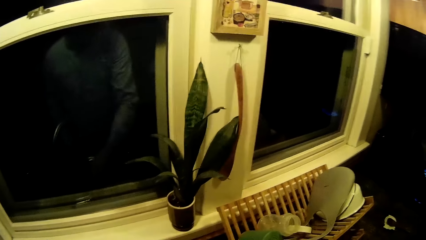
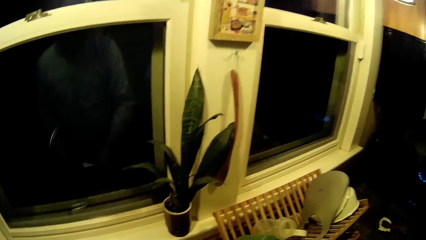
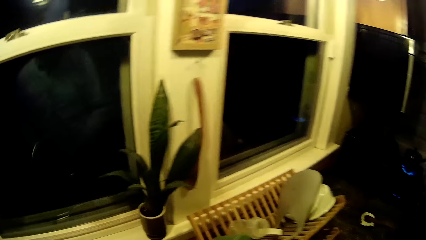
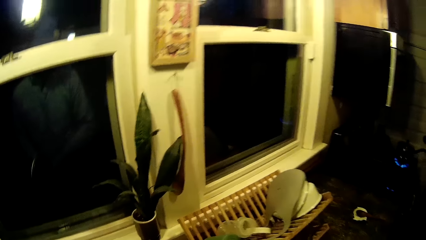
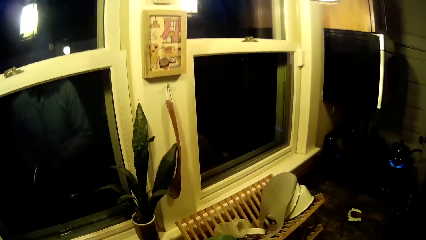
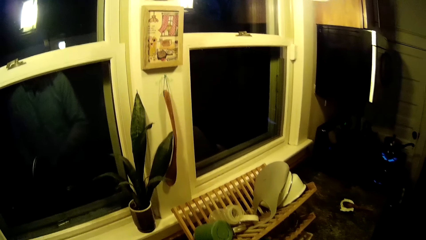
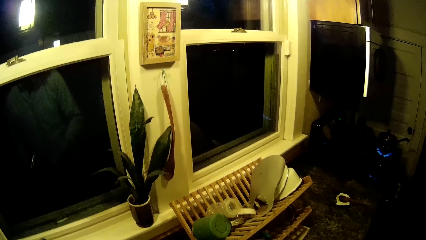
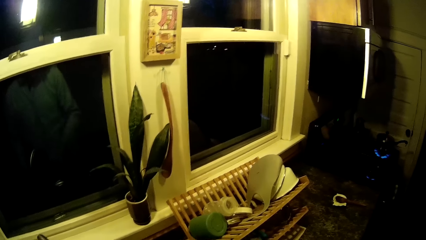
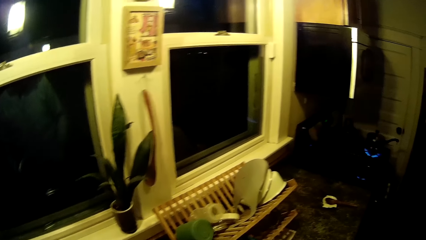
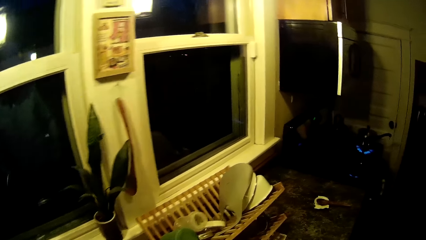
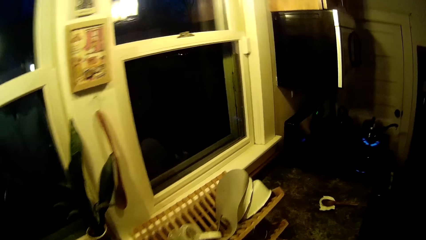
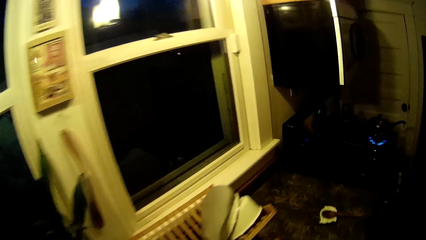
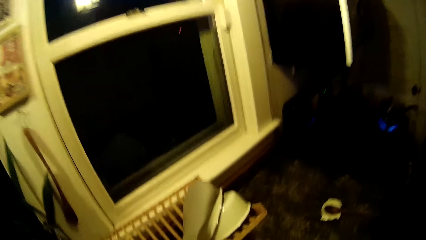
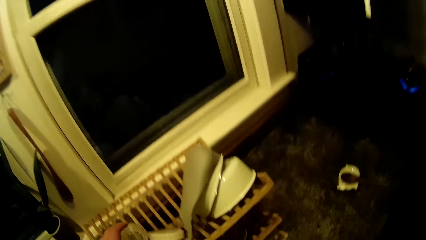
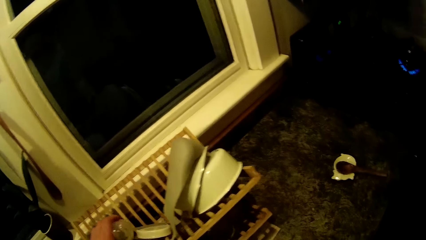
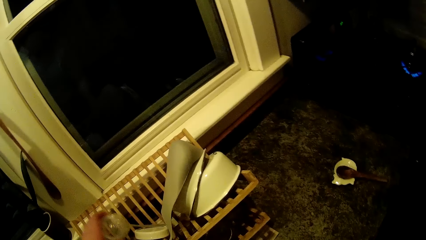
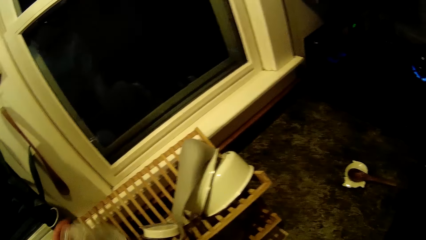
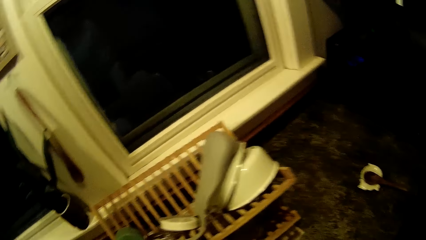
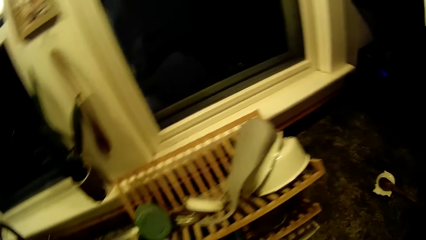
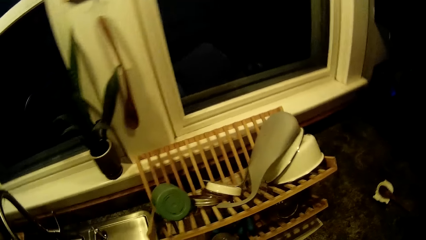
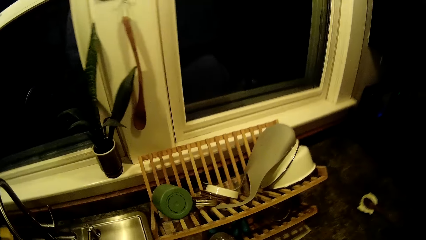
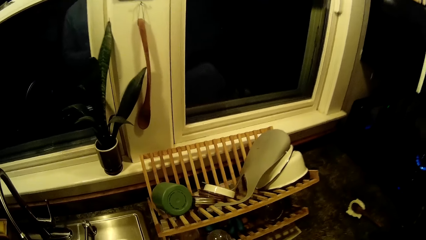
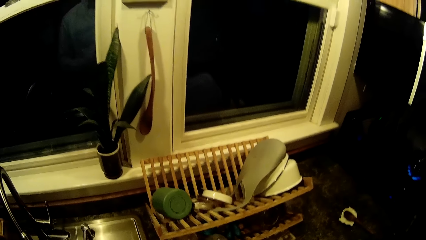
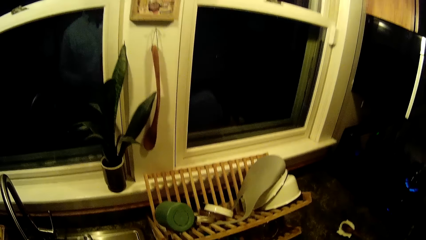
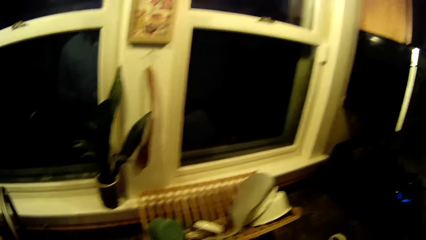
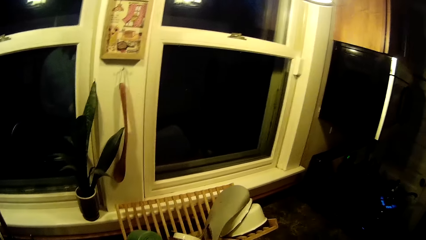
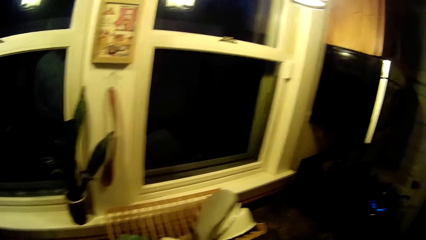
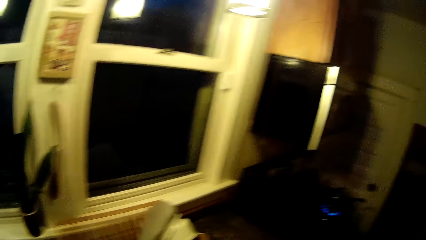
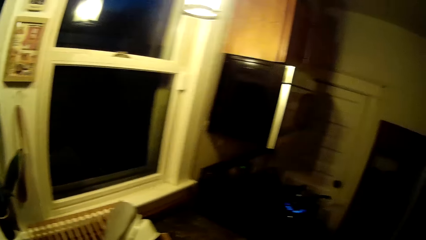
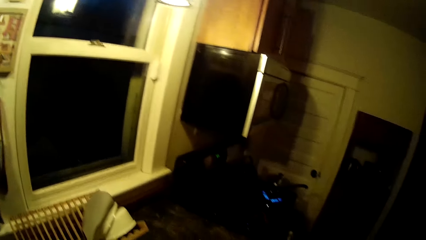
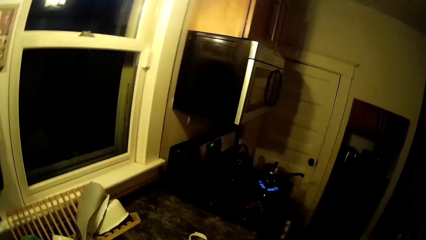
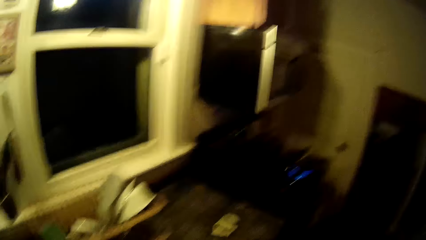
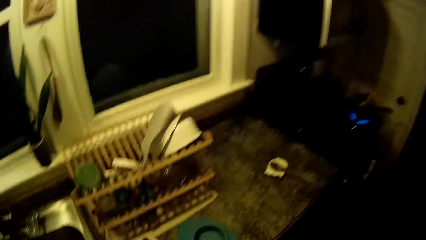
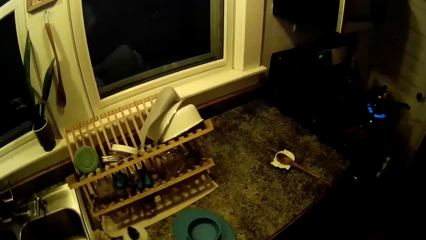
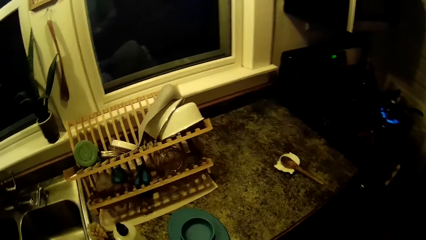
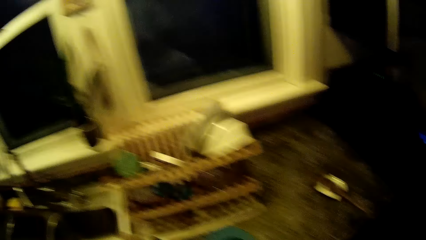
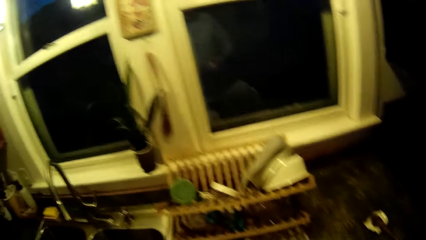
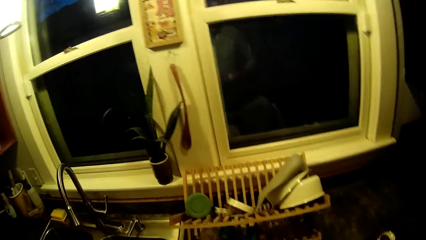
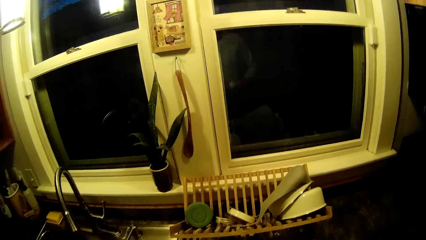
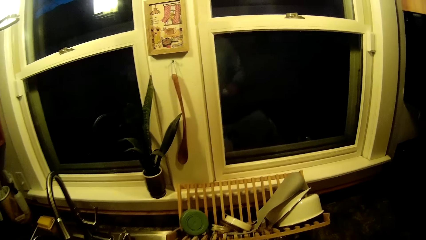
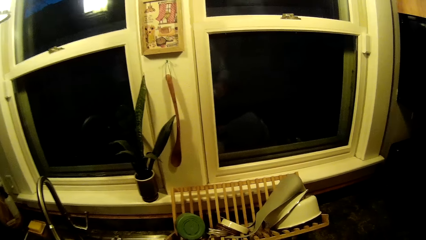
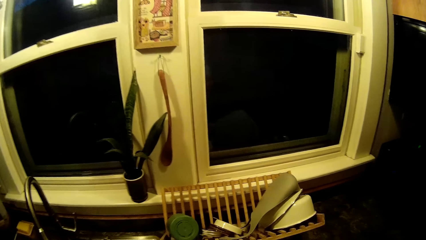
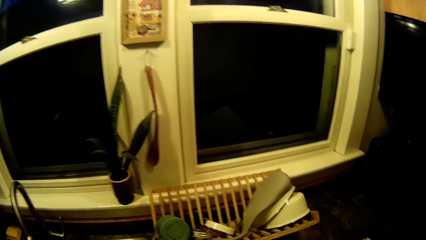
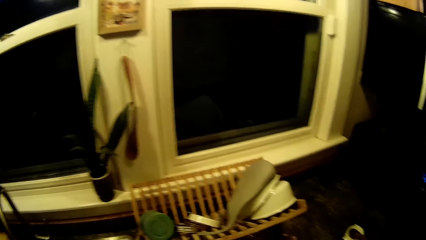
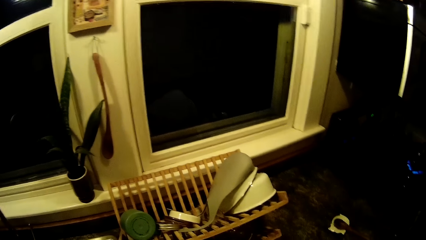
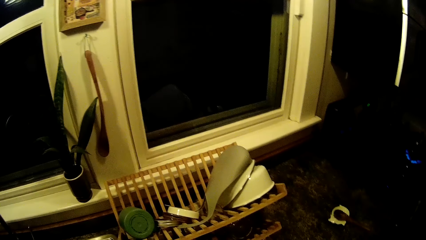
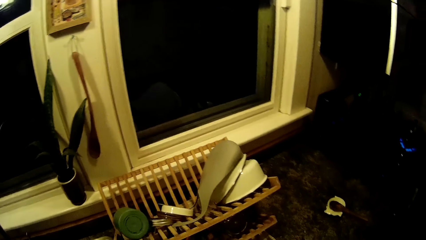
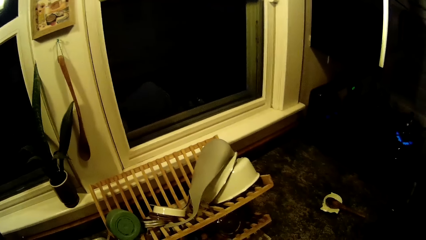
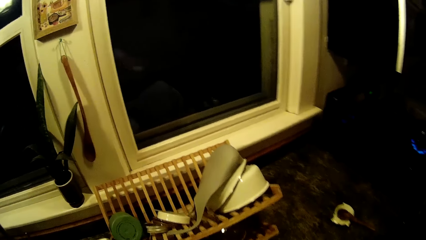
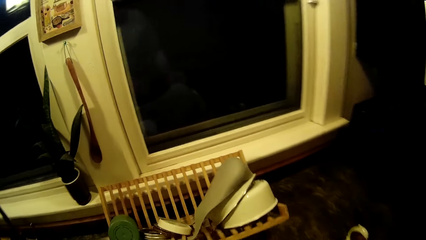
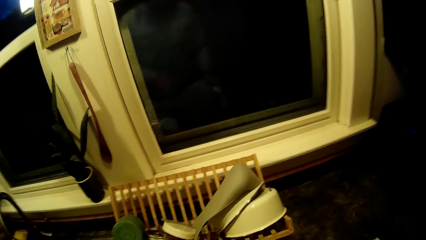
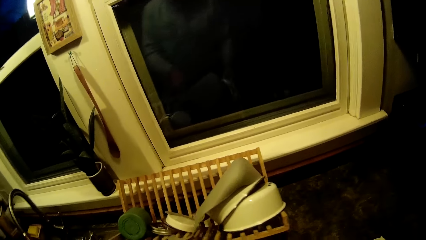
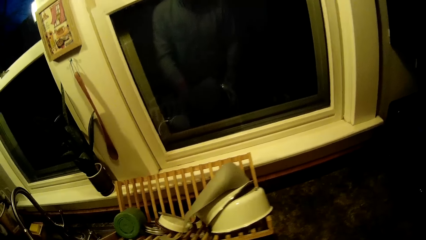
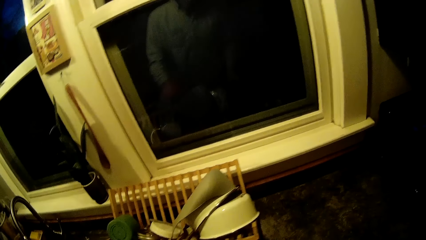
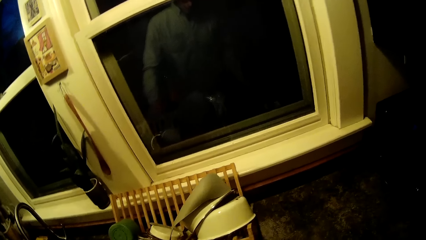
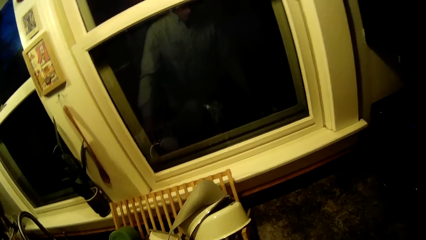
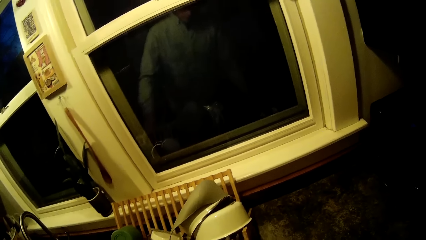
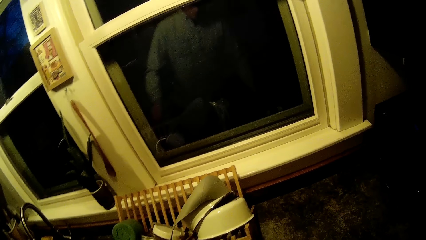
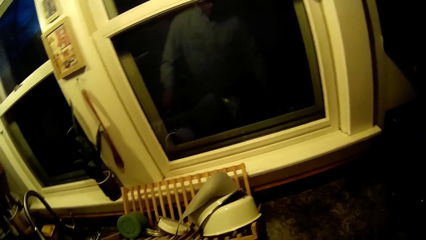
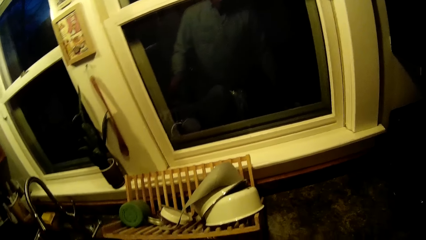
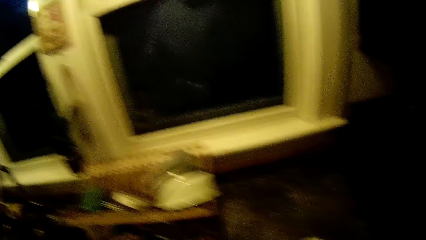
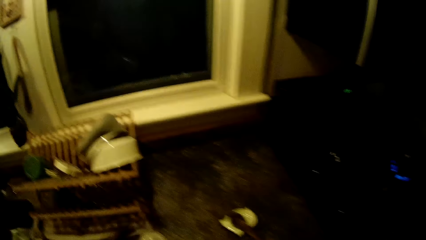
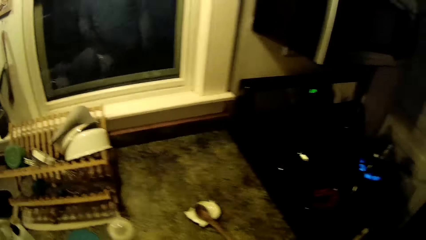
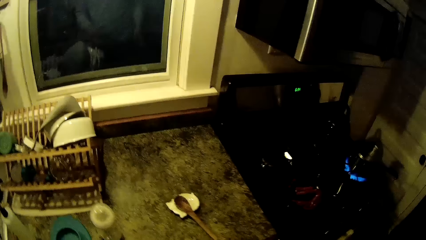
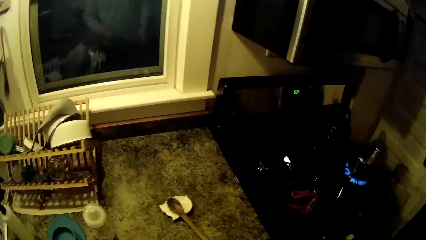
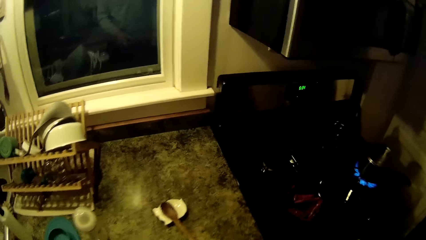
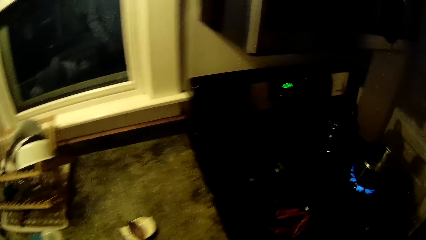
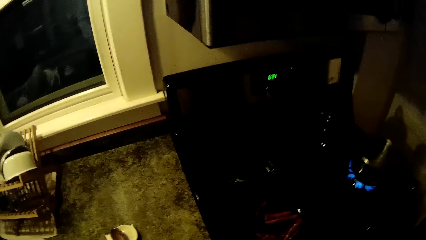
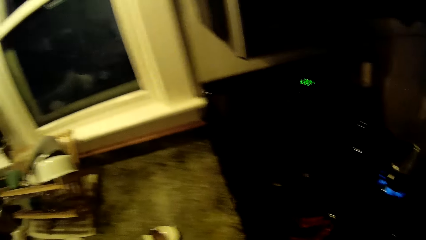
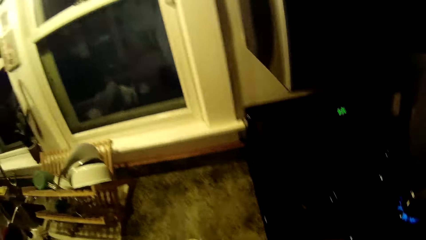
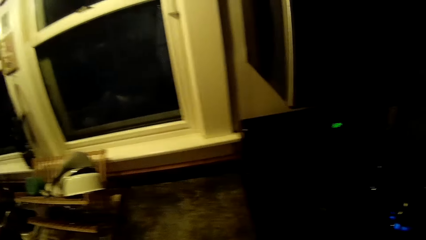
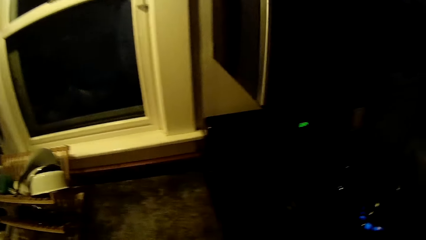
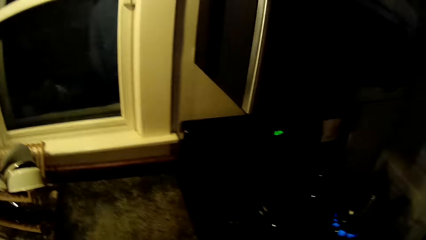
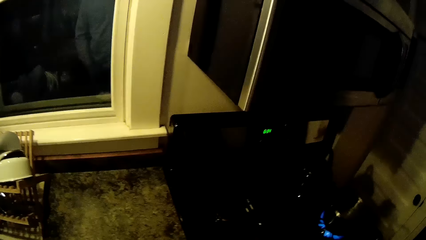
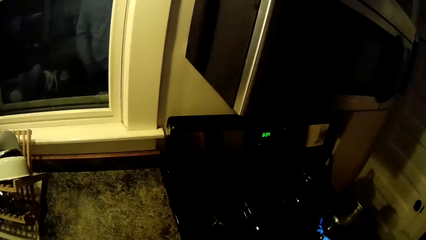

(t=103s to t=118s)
The camera wearer picks up a bottle from the utensils rack. They look around. They walk around.
